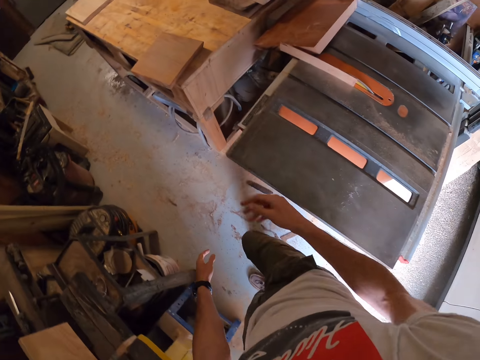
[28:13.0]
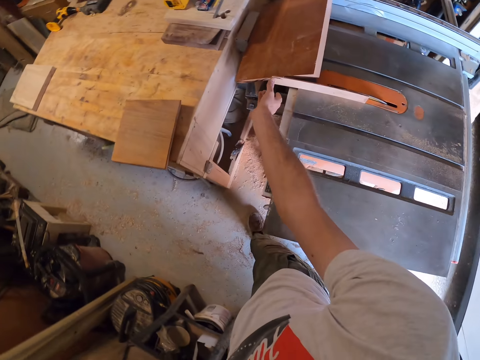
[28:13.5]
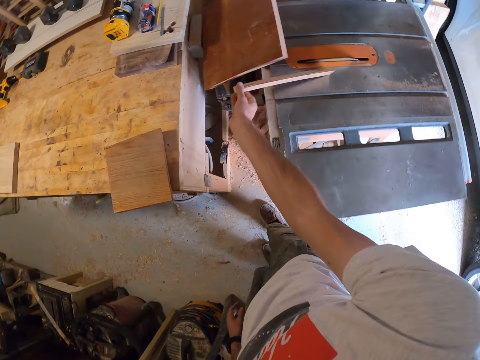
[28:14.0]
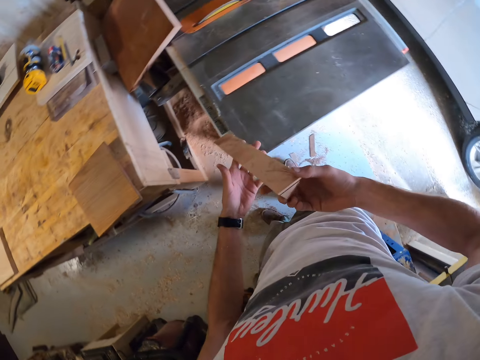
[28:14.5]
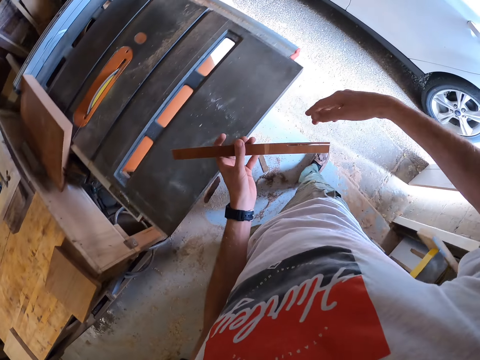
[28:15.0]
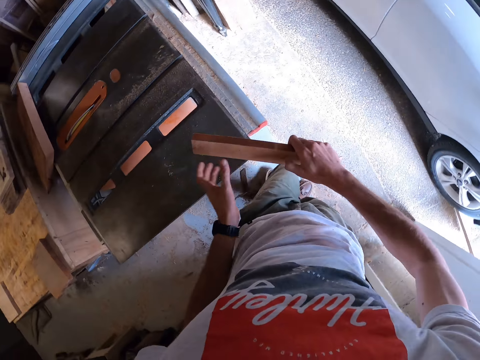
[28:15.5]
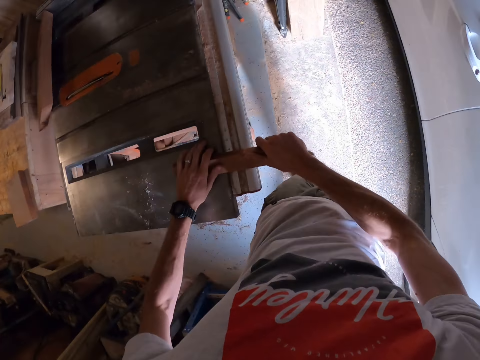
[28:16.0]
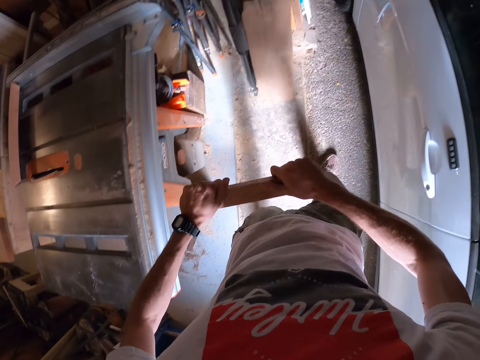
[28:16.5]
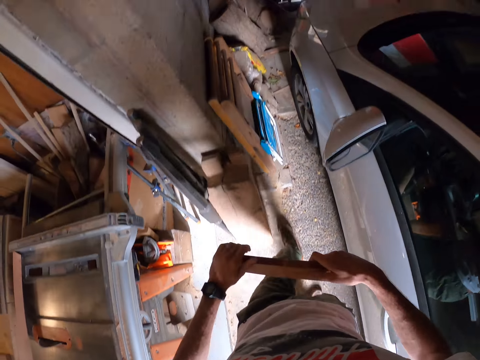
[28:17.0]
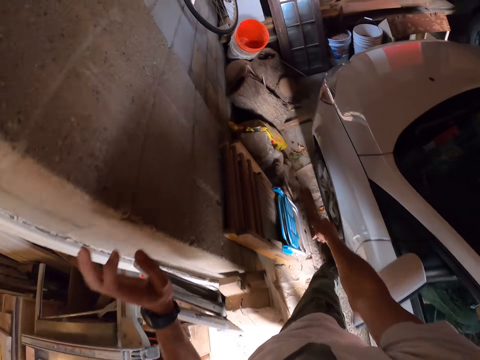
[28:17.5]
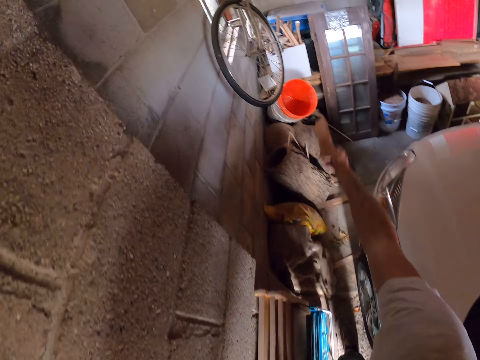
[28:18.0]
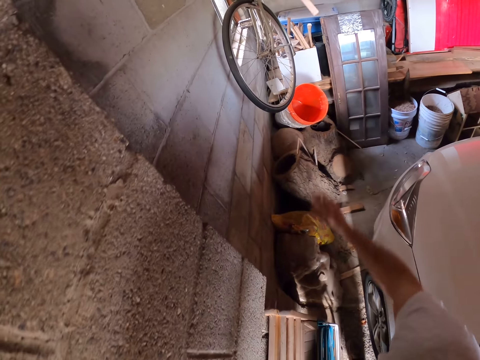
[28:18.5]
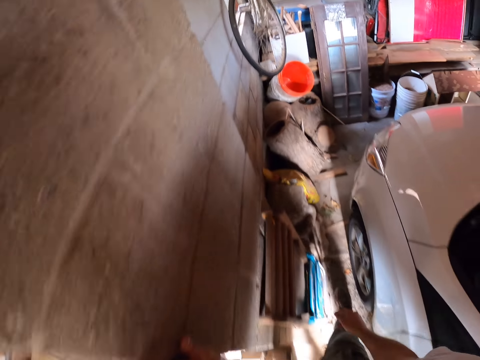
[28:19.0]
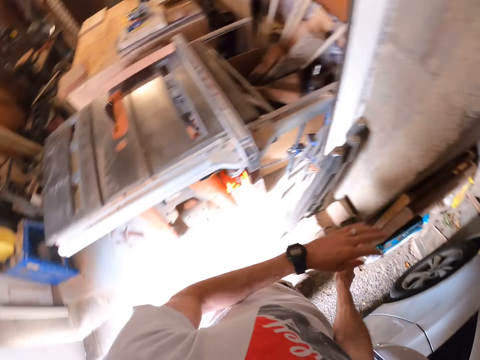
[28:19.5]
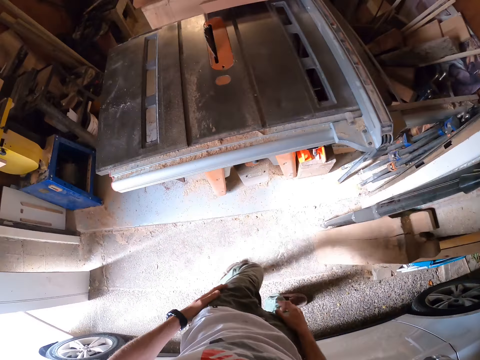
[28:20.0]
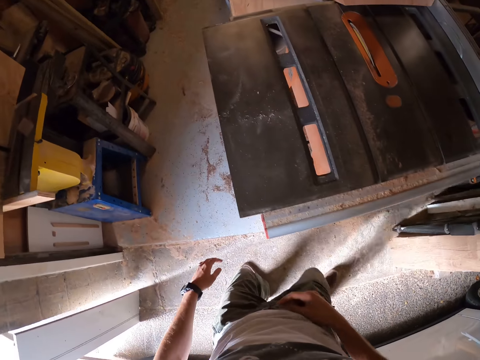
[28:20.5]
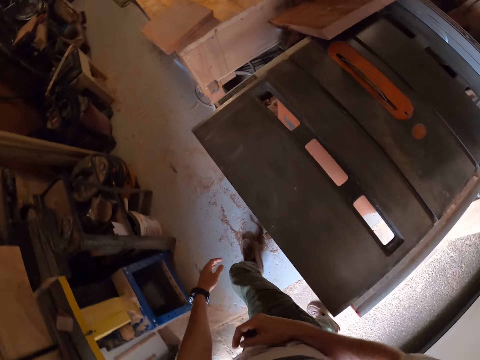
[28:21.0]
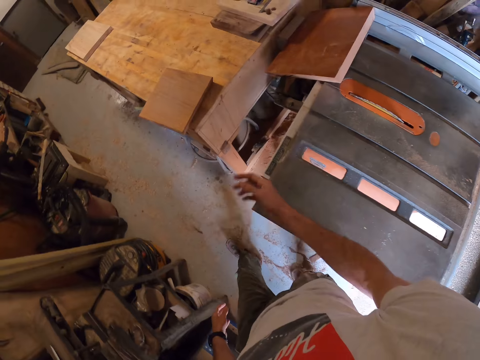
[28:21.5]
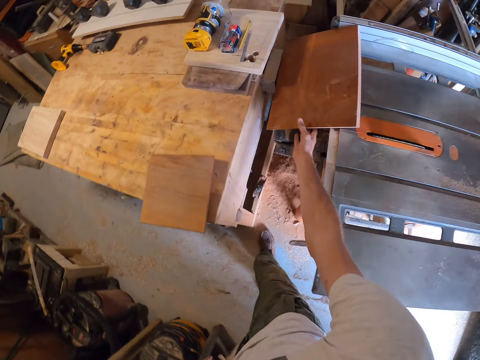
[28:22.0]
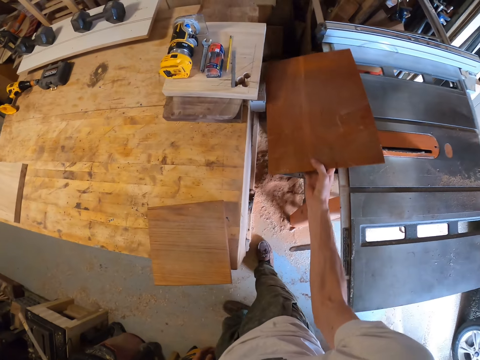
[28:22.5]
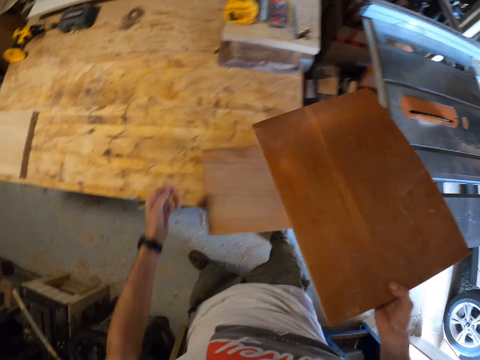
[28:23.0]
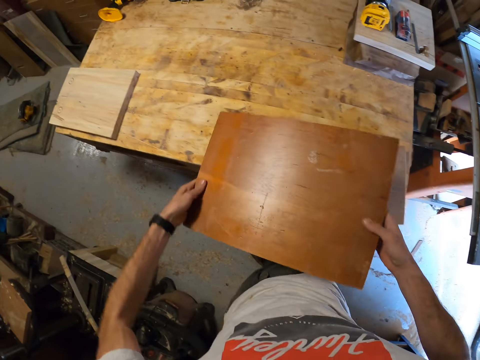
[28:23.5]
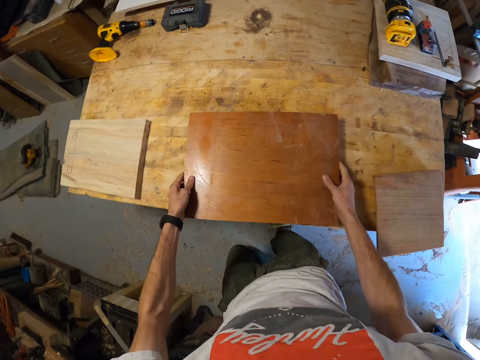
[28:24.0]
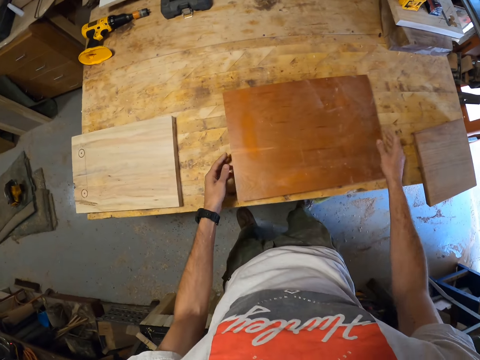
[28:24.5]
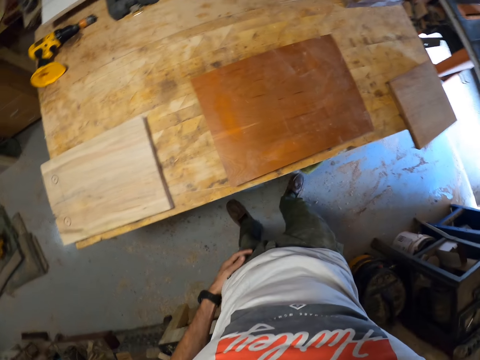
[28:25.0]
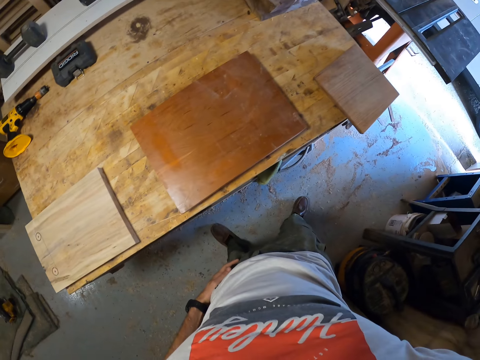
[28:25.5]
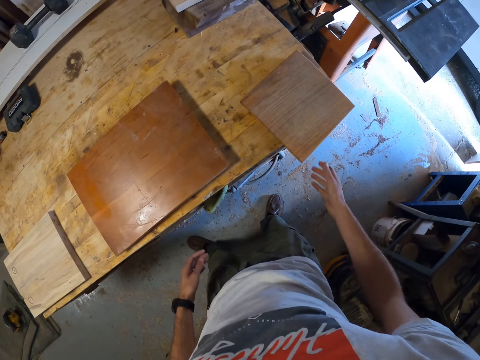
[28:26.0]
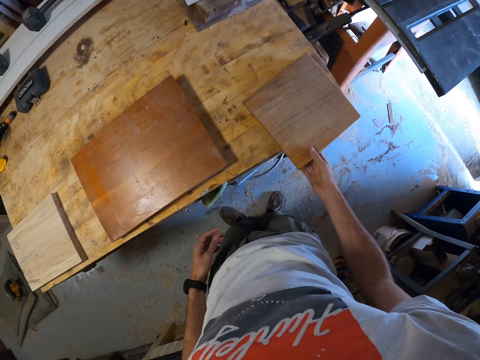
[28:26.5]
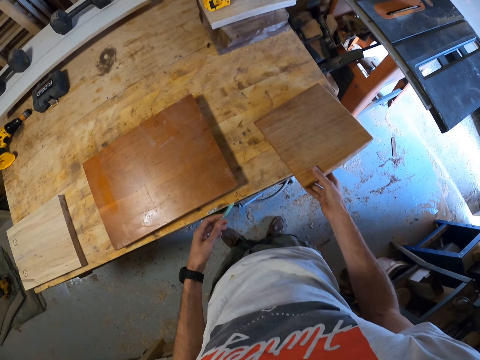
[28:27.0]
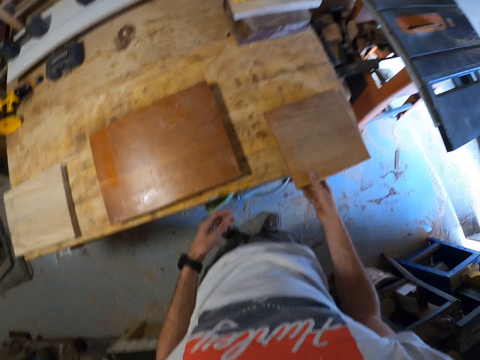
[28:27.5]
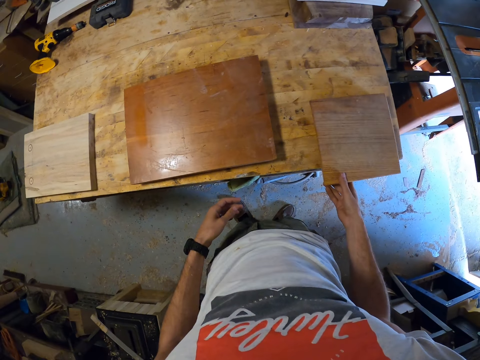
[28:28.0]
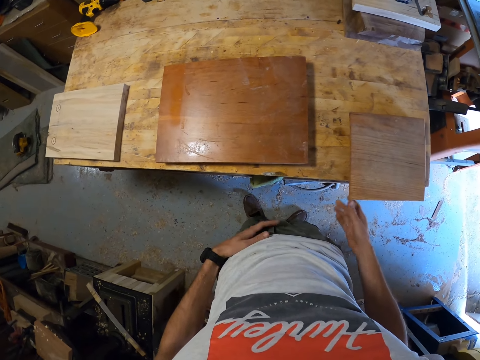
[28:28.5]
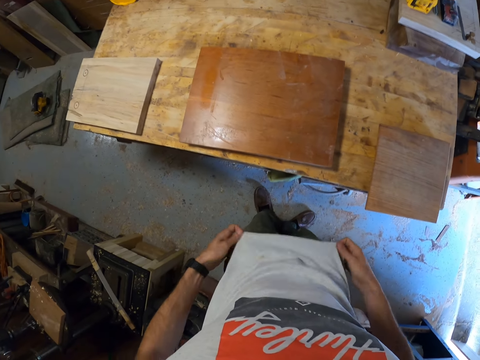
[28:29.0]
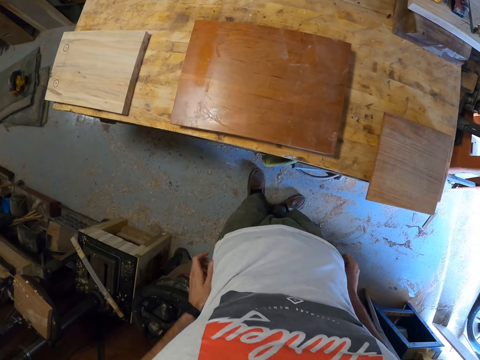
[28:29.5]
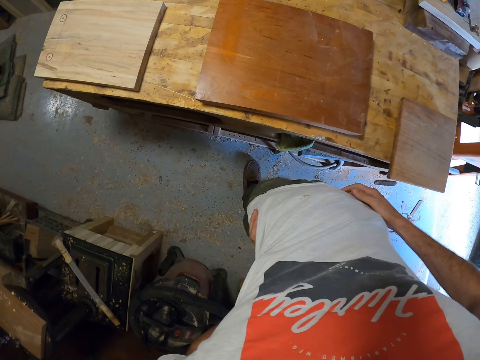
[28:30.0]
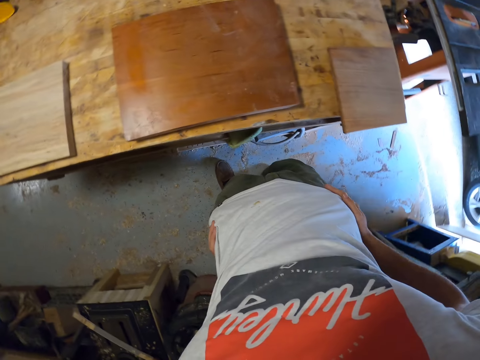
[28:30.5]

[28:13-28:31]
The camera wearer picks up the piece of wood leftover from the table saw with his right hand. He walks around the table saw. He places the piece of wood leftover on the table saw with both hands. He walks across the workshop. He throws the piece of wood leftover on the blue bin with his right hand. He walks across the workshop. He picks up the piece of wood from the tip of the table saw with his left hand. He drops the piece of wood on a workbench with both hands. He lifts another piece of wood from the workbench with his right hand. He drops the piece of wood from the workbench with his right hand. He touches the wood on the workbench.

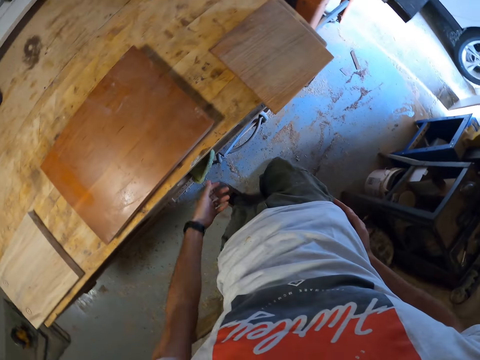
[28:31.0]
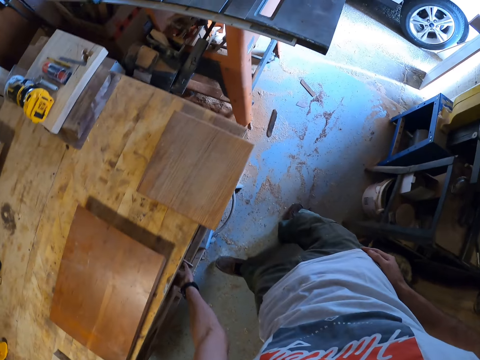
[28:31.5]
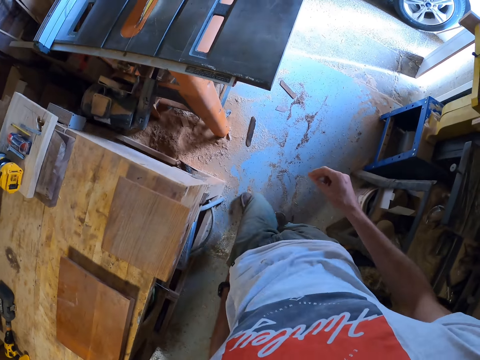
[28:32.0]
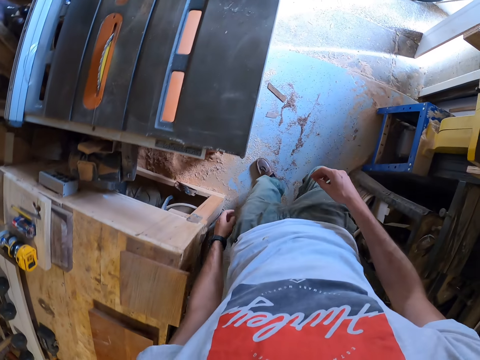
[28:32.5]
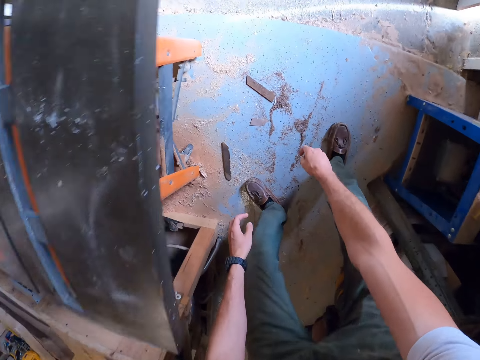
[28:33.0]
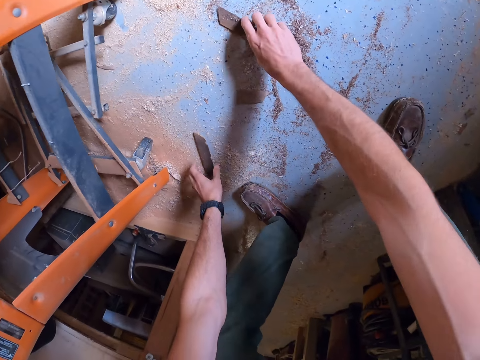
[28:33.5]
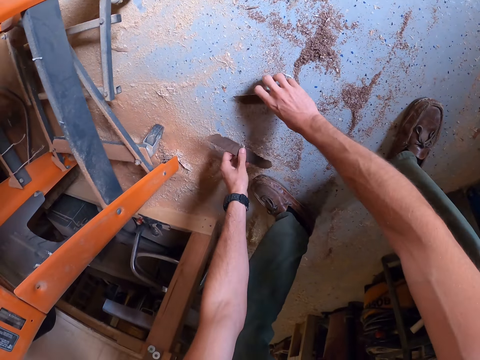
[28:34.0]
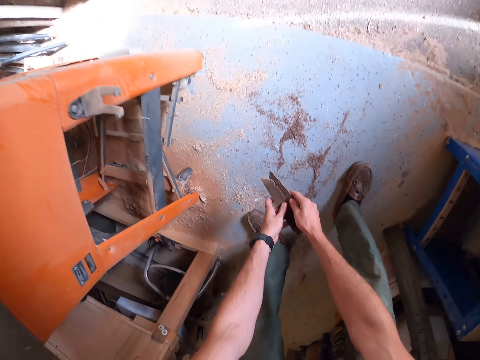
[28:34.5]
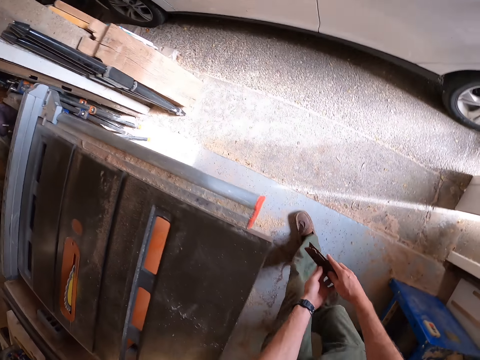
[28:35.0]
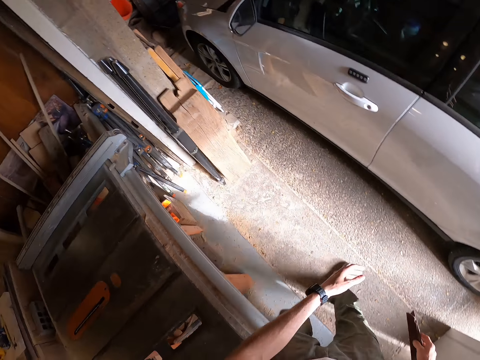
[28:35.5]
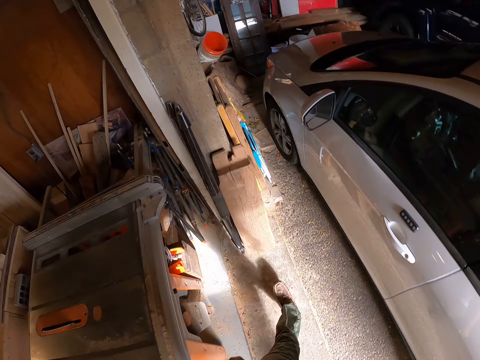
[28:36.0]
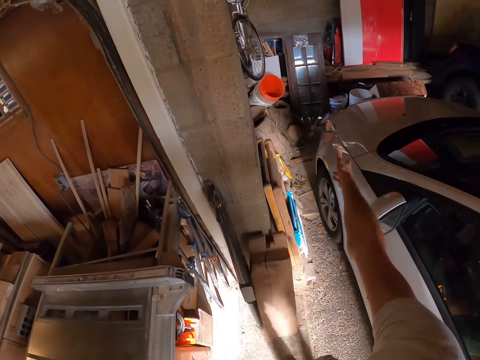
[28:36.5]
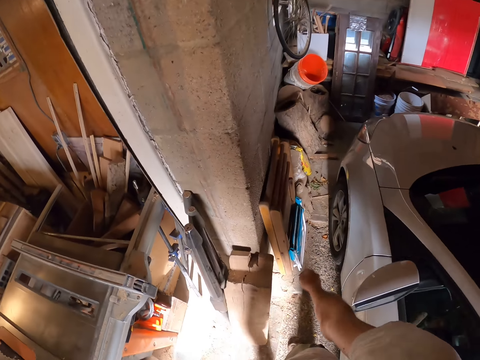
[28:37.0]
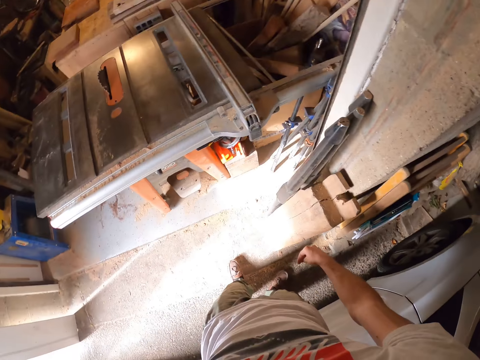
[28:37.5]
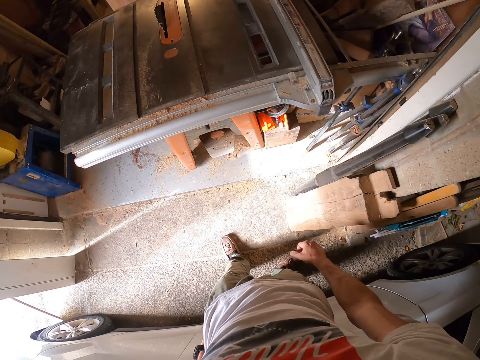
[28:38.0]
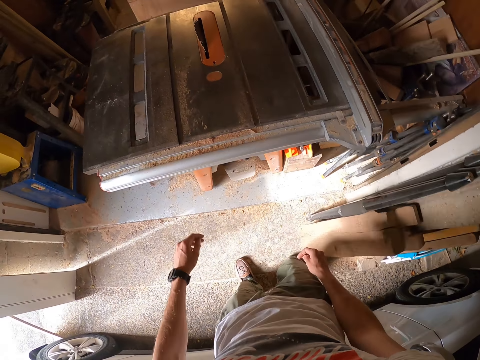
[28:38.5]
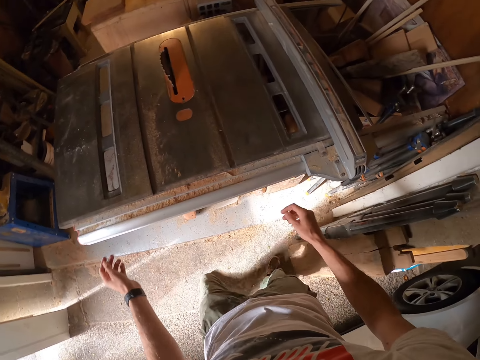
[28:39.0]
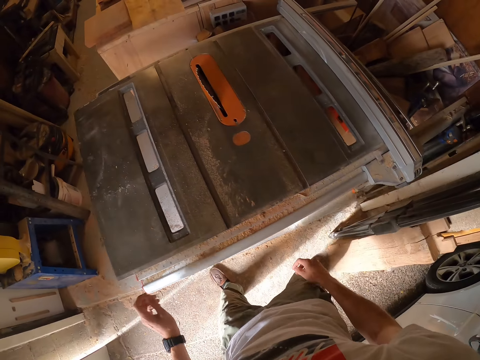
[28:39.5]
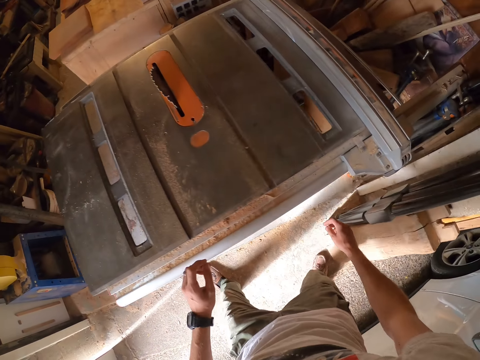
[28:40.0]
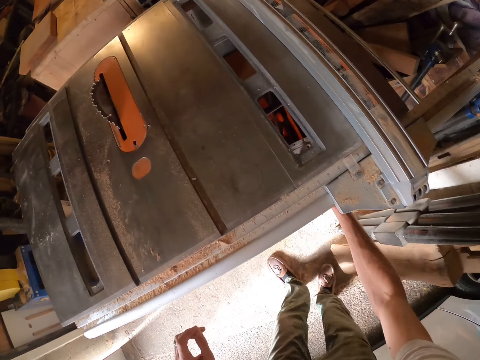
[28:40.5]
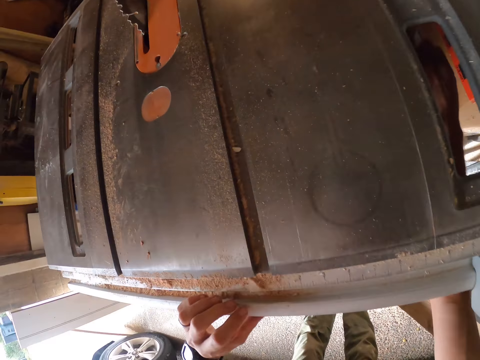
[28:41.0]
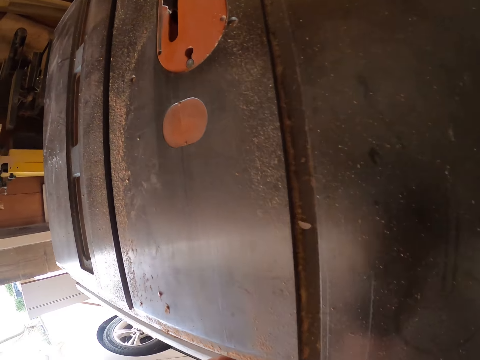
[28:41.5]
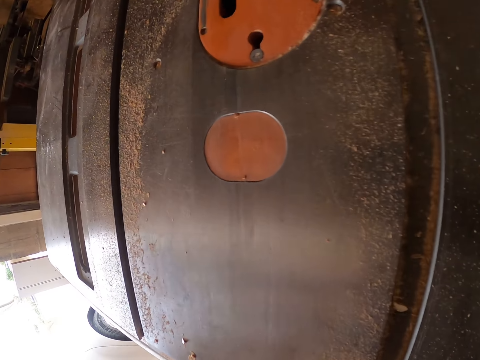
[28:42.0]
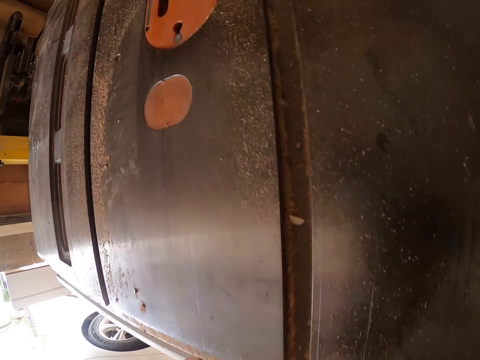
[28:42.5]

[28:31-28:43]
The camera wearer picks up wood particles from the floor with both hands. He walks across the workshop. He throws the wood particles to a corner with his right hand. He adjusts the bevel tilt handwheel underneath the table with his right hand. He bends down.
